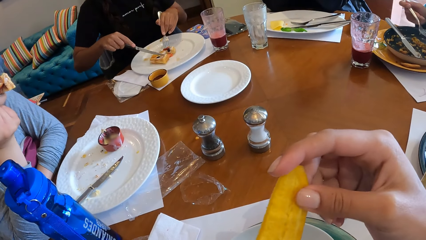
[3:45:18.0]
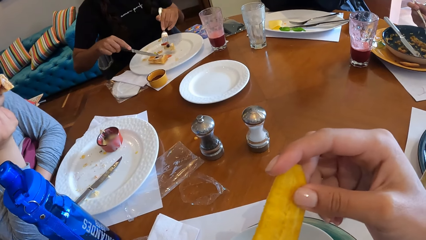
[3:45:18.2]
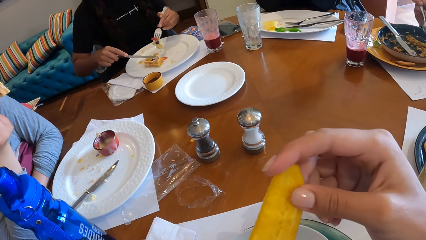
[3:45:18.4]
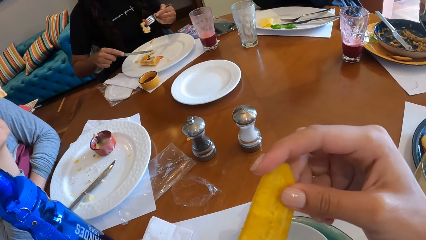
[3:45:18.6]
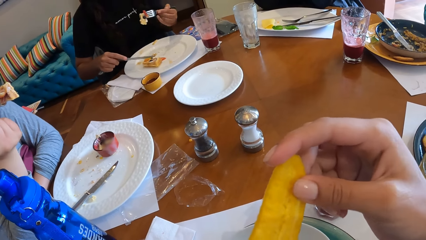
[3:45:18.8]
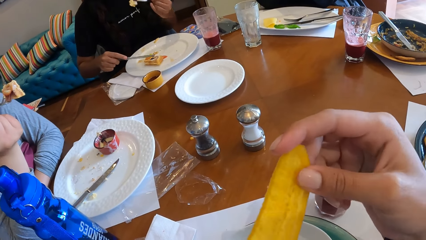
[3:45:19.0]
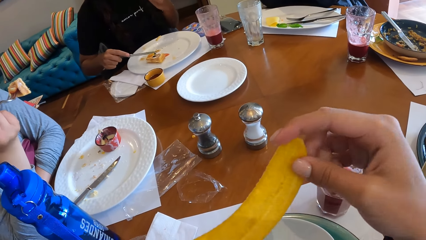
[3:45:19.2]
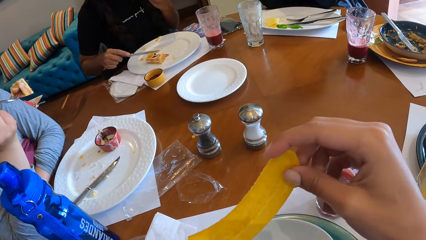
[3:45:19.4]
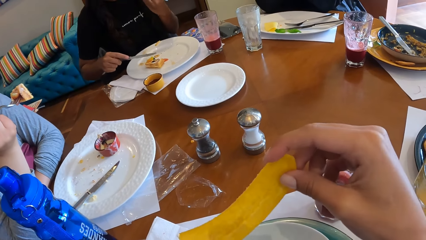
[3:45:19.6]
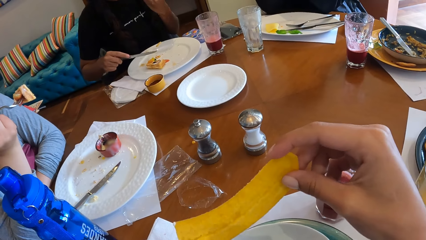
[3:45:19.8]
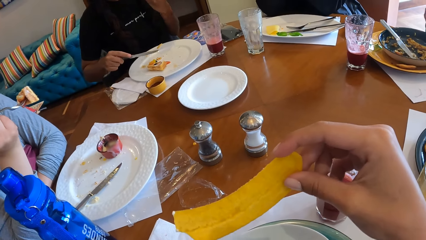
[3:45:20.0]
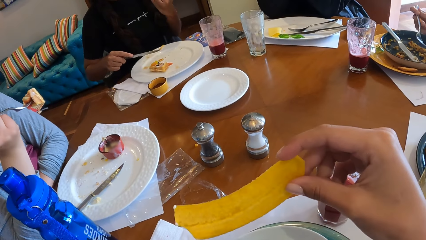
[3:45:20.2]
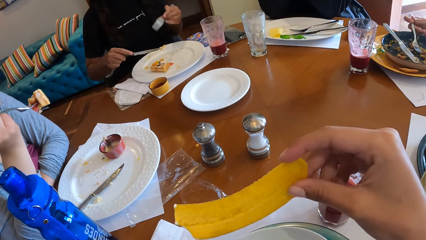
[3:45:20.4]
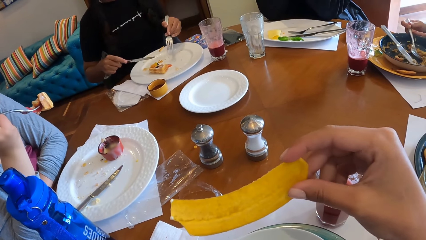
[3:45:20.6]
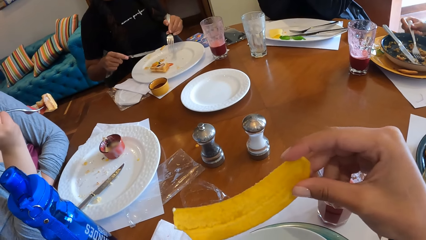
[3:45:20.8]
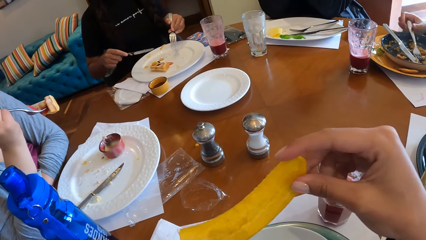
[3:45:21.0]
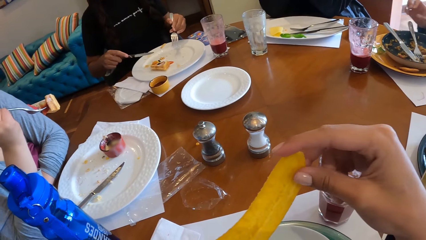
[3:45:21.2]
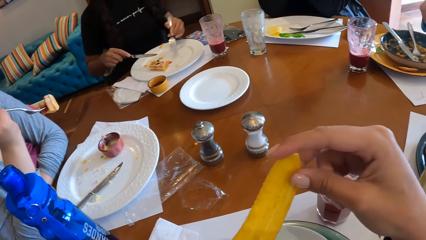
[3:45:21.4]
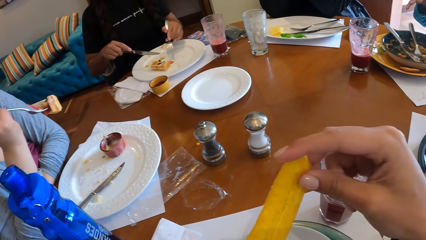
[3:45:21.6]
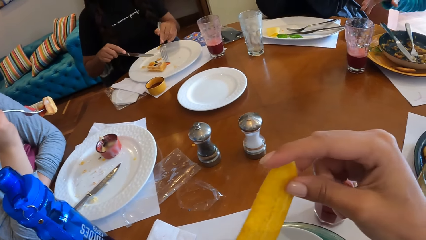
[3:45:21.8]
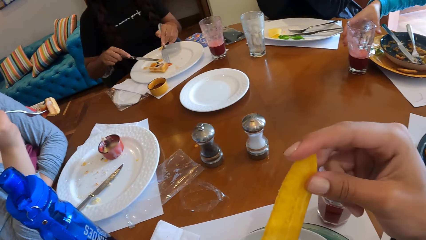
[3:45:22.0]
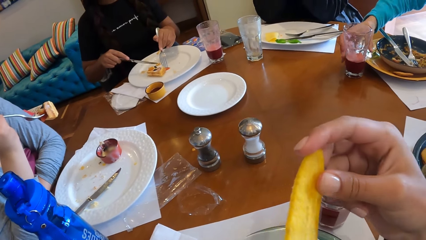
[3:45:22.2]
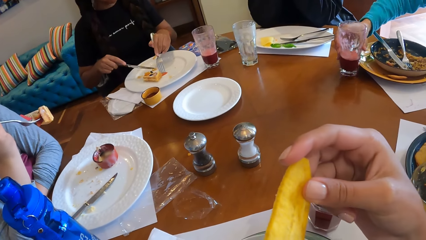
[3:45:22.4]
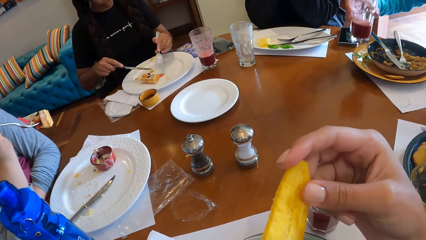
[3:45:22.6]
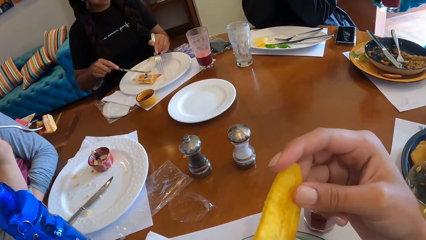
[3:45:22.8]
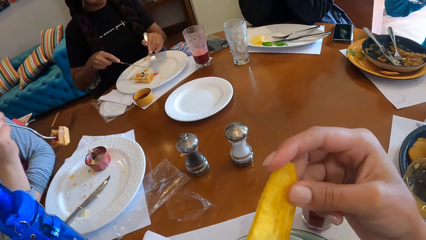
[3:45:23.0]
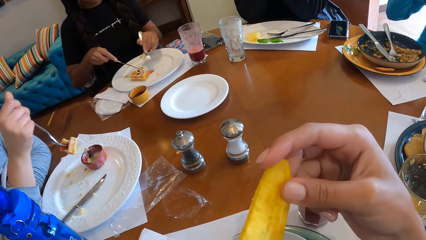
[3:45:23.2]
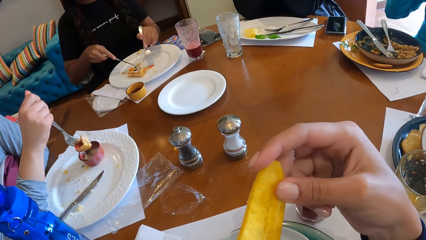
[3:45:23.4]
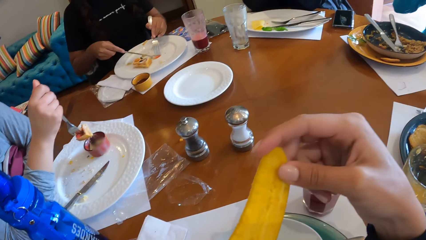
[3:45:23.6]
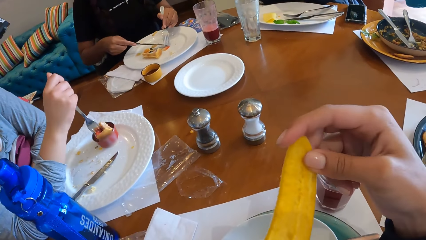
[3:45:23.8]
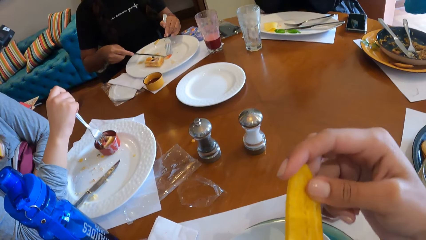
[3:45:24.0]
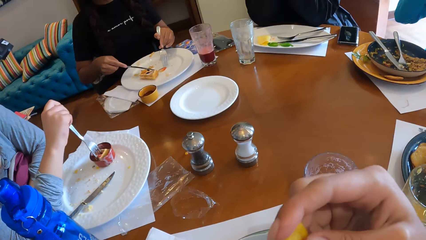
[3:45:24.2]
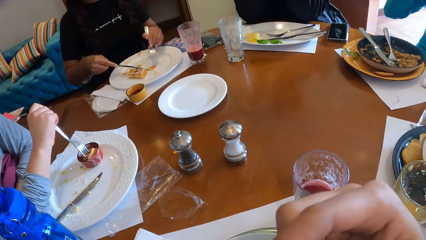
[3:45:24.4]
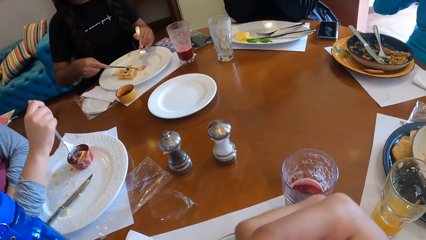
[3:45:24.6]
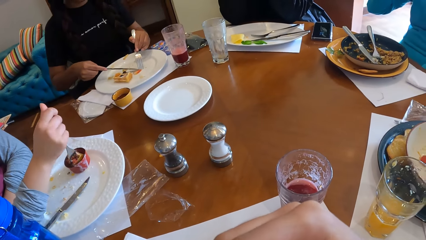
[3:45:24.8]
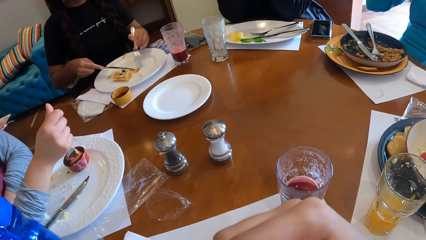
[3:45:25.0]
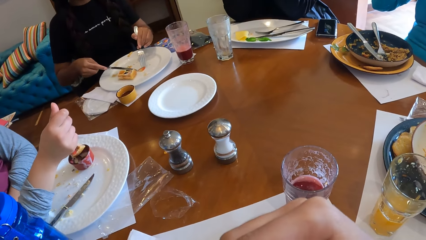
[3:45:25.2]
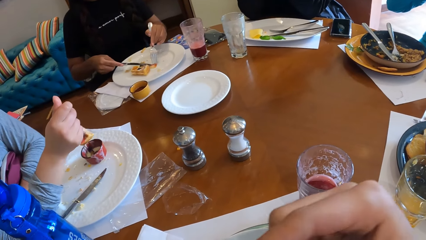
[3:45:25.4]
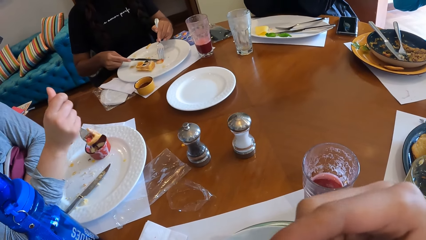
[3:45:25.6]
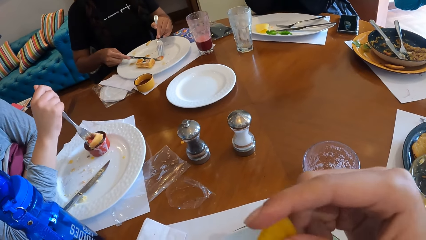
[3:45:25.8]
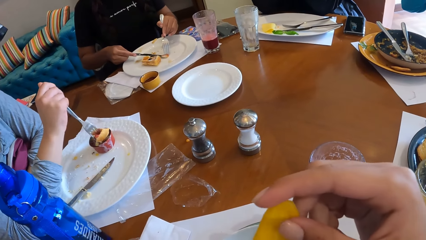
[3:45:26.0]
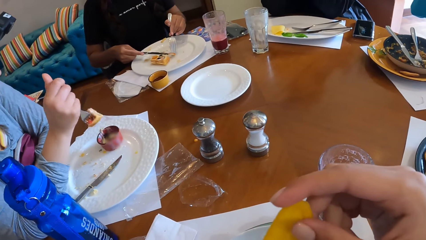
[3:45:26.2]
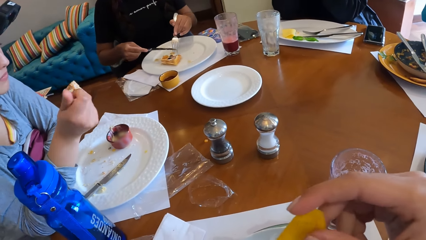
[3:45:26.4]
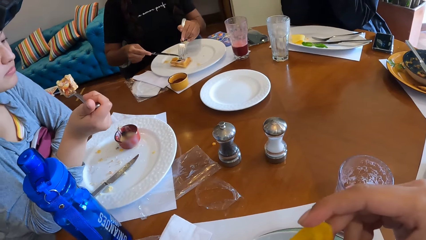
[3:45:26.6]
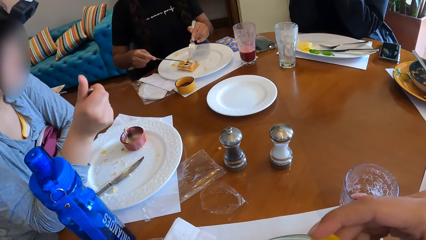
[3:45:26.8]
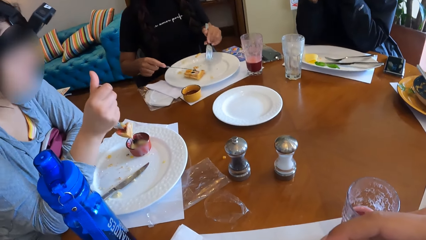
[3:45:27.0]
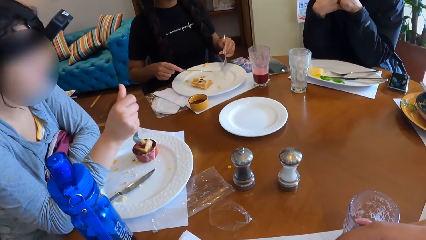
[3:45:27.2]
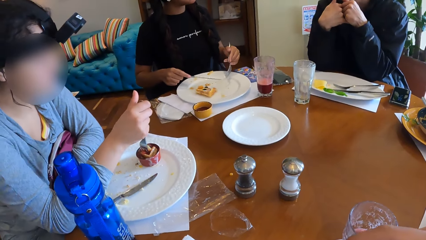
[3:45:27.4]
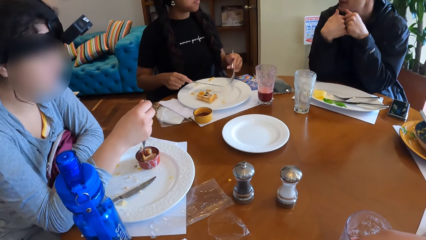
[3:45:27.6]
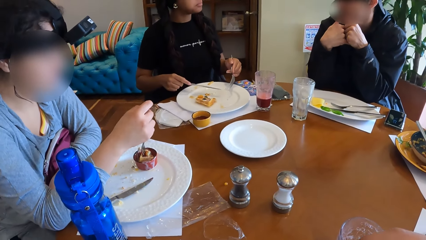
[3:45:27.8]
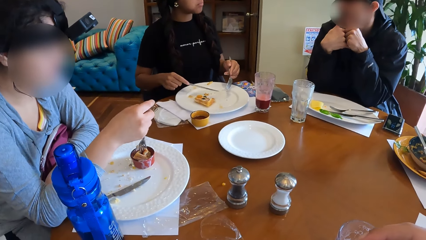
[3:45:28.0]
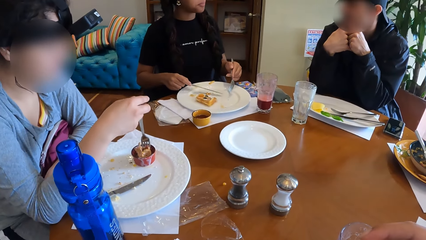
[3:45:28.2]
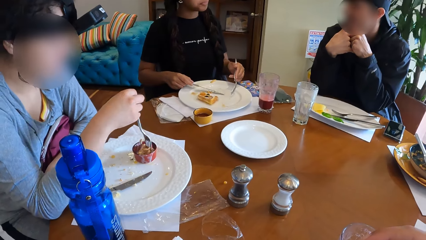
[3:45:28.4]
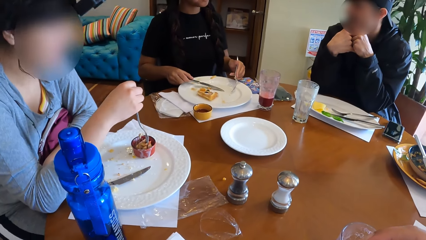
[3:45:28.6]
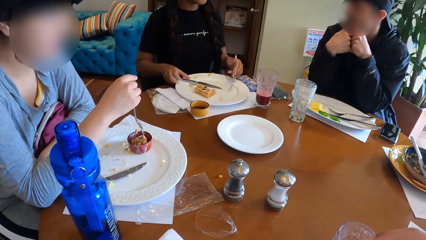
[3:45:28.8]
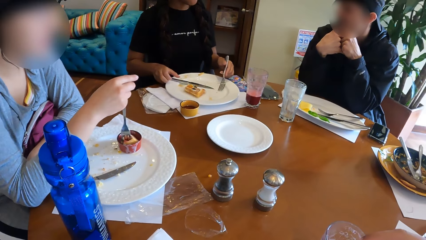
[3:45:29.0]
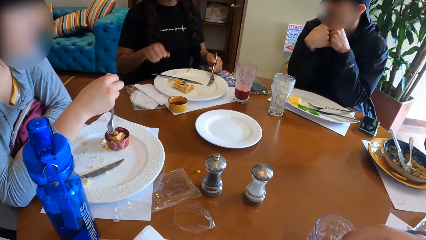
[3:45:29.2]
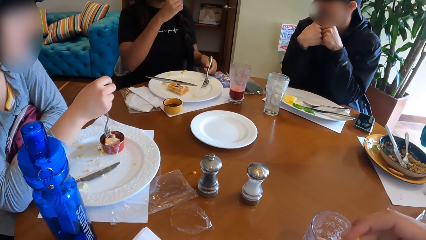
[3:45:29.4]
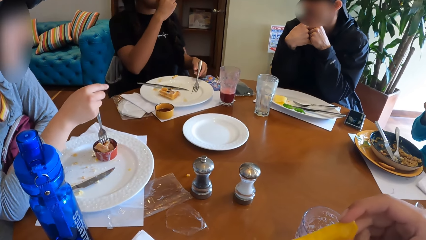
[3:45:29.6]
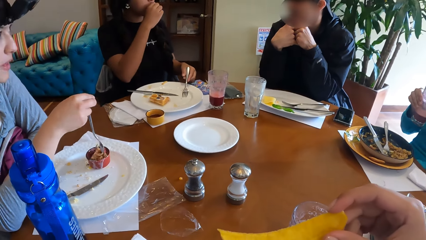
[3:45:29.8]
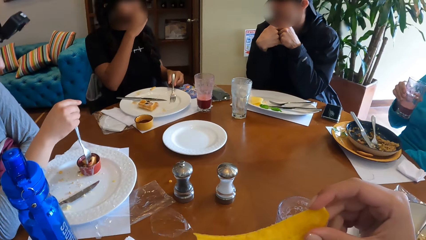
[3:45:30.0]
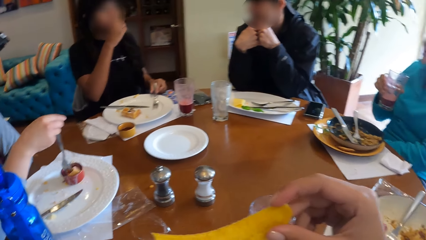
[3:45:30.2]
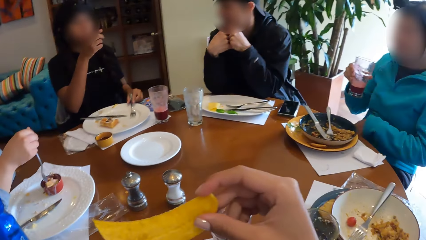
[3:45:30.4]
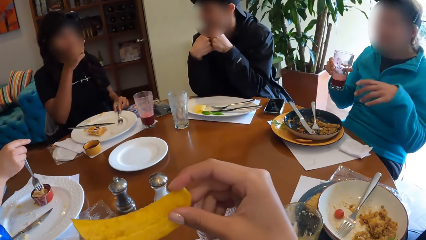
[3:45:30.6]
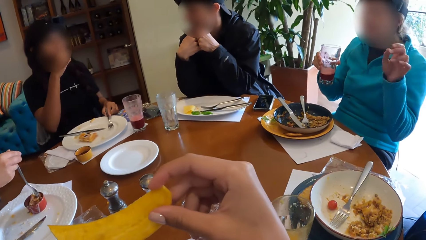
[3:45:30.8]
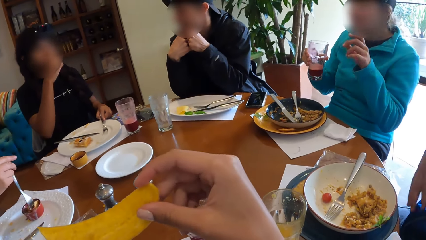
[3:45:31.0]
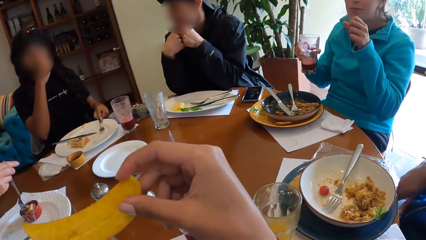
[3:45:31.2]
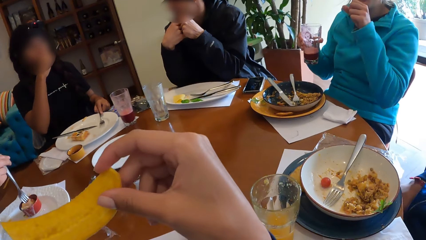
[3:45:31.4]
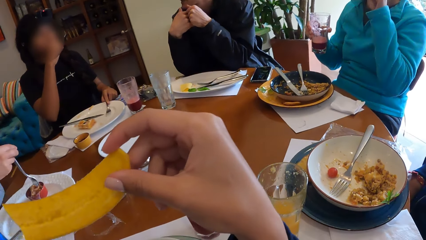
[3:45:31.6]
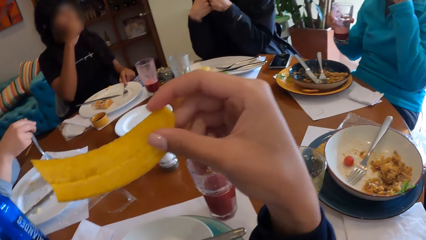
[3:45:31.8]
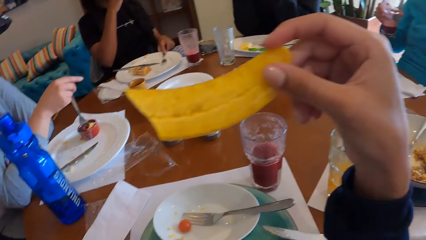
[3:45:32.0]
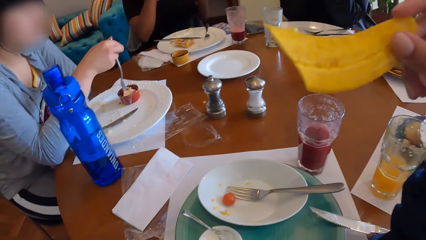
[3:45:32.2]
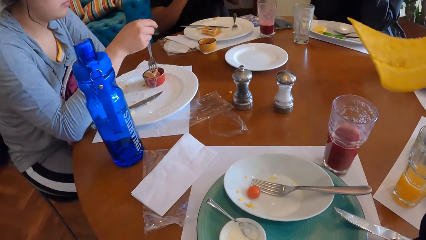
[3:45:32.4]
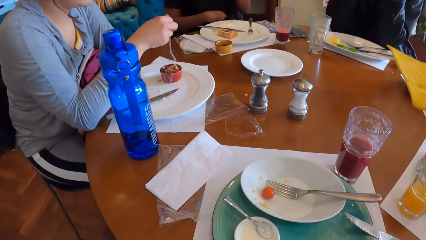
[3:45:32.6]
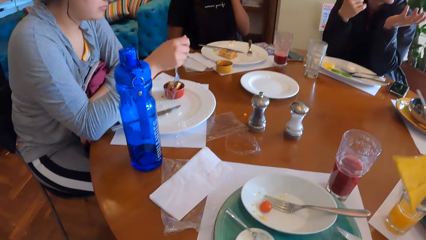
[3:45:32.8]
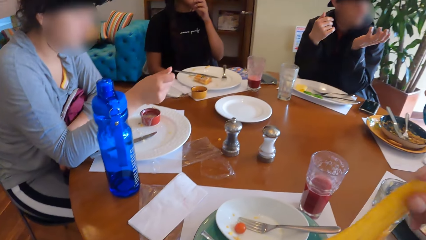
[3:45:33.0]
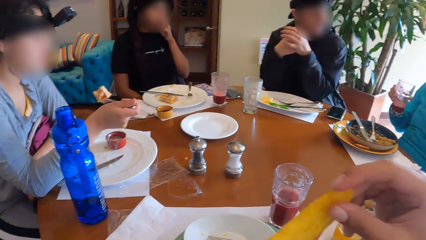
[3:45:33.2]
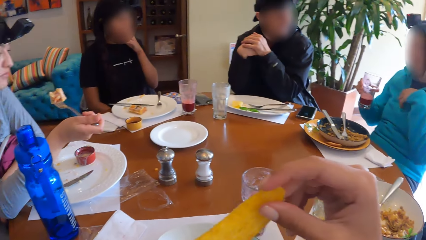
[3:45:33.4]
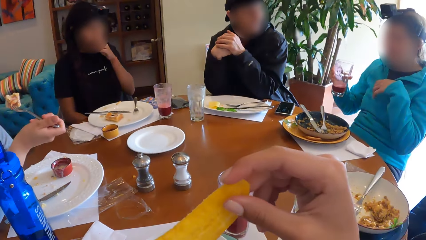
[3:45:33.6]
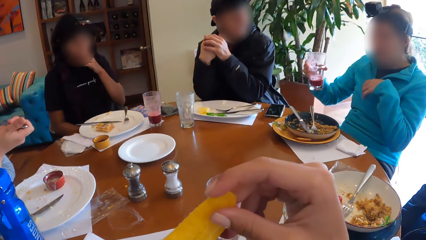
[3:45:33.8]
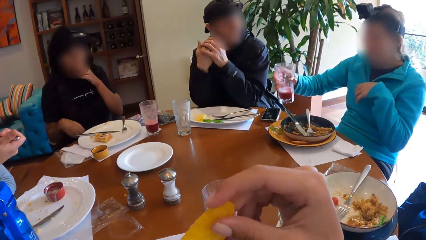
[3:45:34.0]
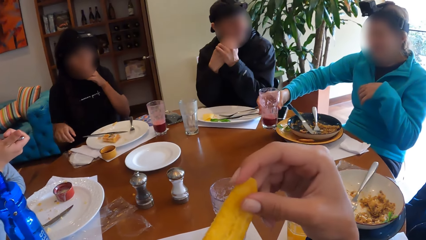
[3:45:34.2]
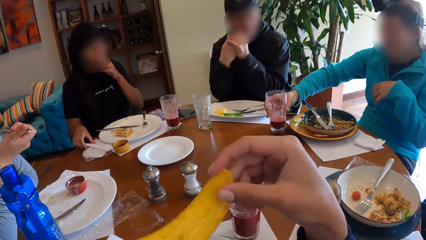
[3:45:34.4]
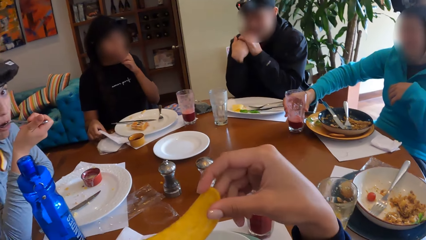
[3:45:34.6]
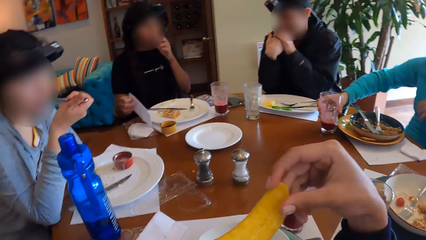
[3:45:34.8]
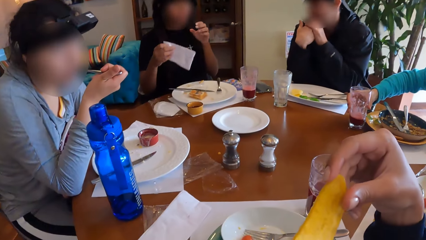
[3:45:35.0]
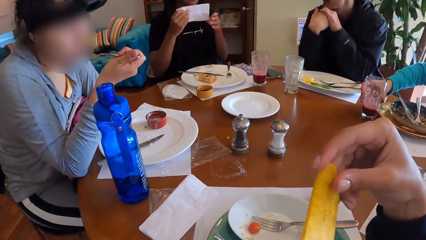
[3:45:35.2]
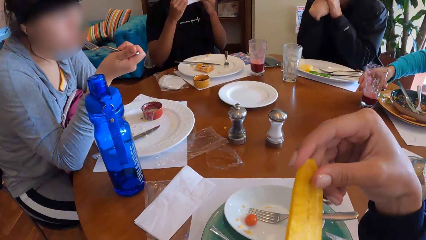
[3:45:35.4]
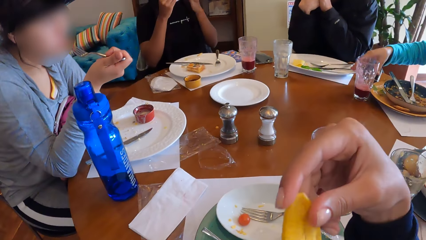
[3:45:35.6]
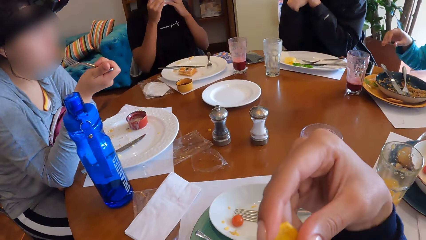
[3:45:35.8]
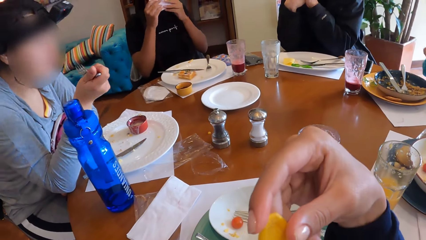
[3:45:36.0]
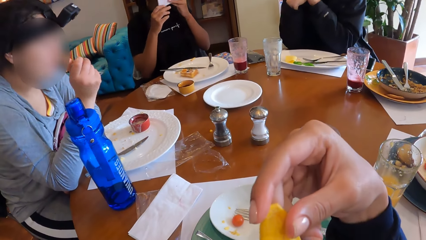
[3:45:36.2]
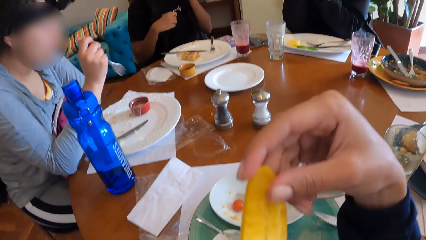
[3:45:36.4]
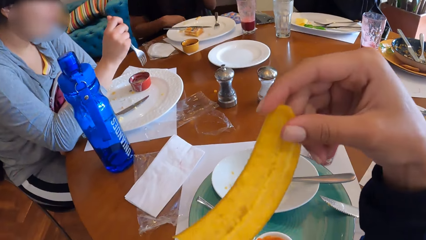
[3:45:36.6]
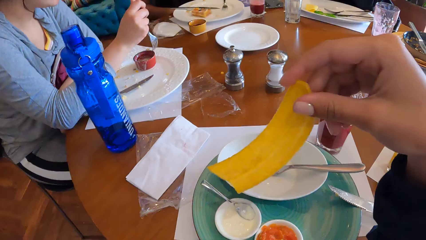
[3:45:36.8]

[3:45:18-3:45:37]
A woman at the table eats food from a plate with a fork in her left hand. Another woman picks up a cup from the table with her right hand. A third woman dips a snack in a bowl. The first woman drops a knife on the plate with her right hand. The second woman interacts with the camera wearer and a group of people at the table. A fourth woman makes a gesture. The third woman eats the snack. The second woman drops the cup on the table with her right hand. The first woman picks up a paper towel from the table with her right hand and cleans her mouth with the paper towel in both hands.
